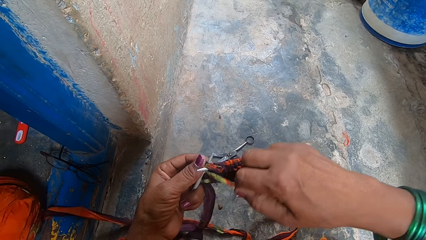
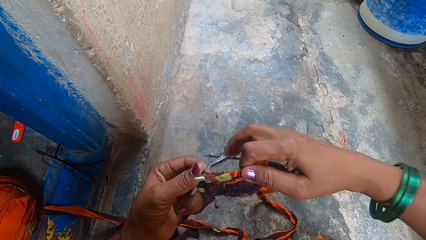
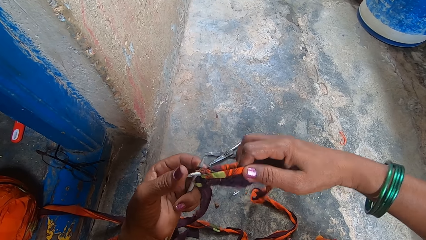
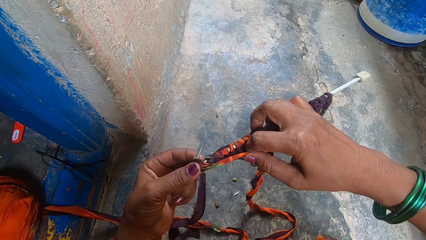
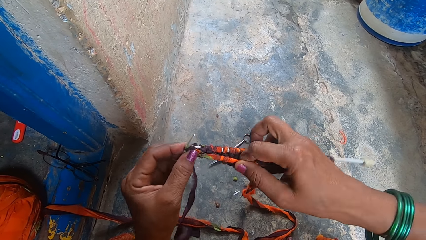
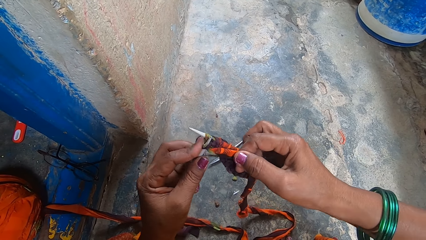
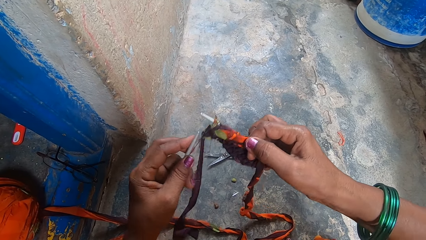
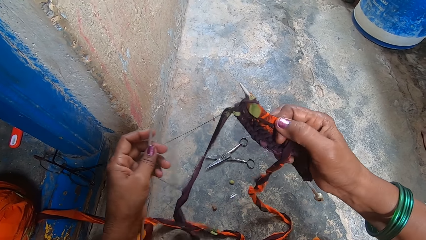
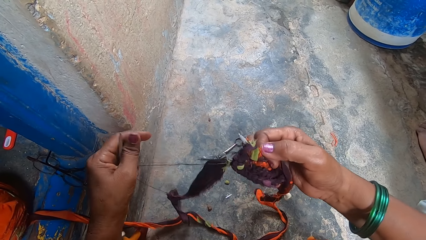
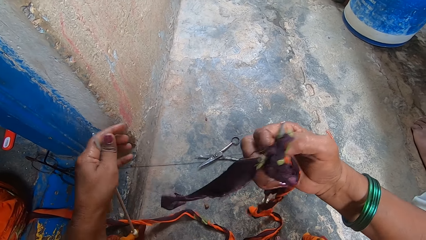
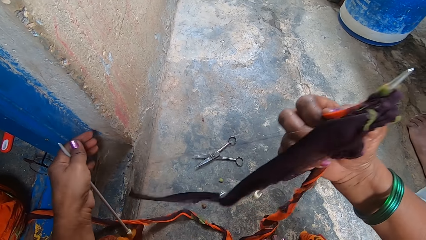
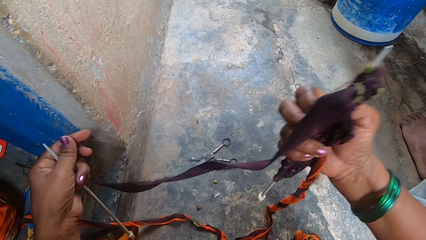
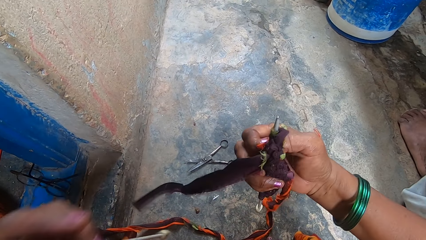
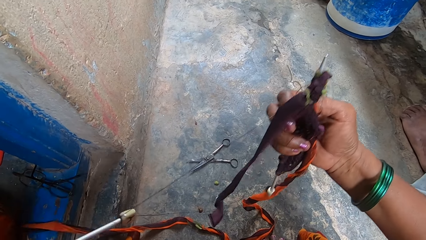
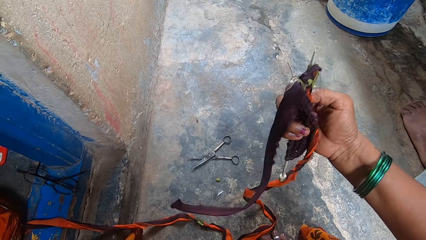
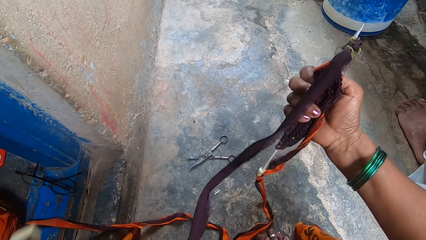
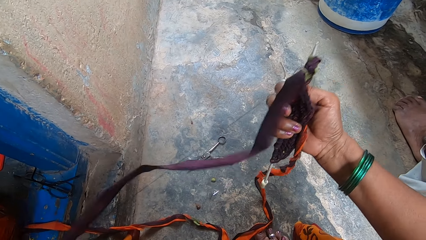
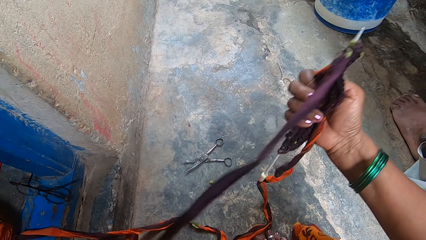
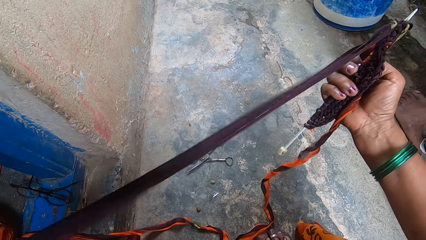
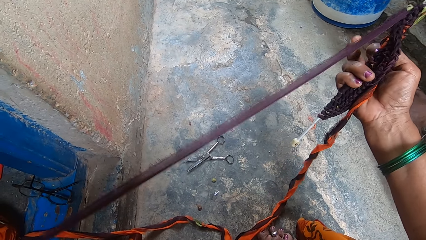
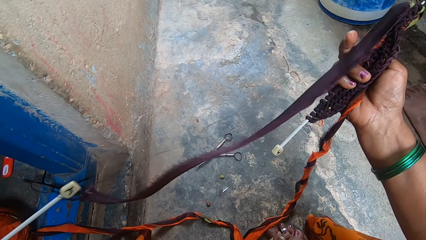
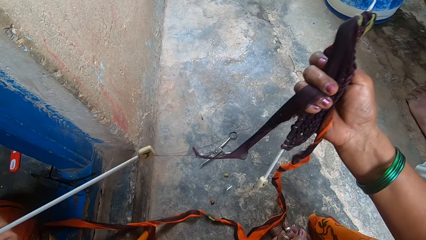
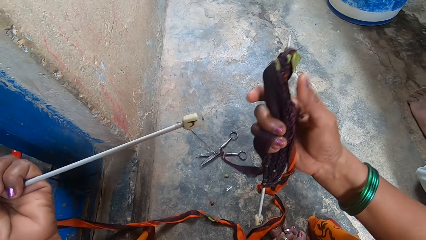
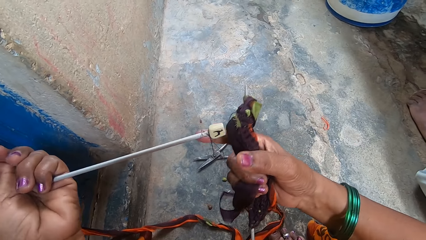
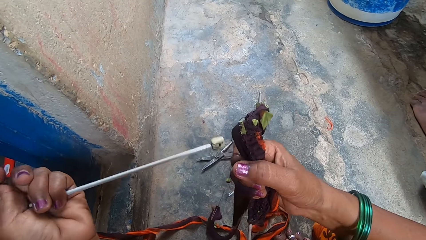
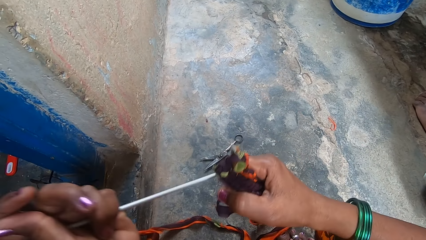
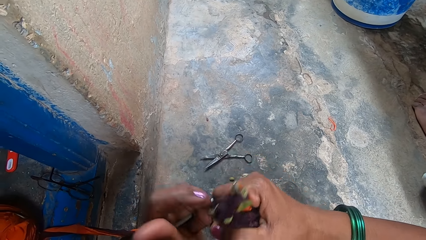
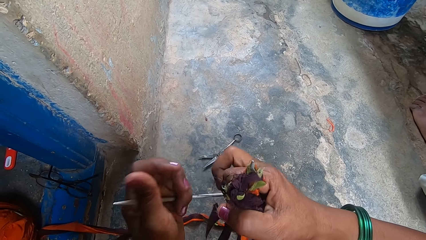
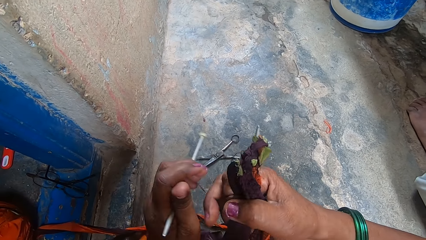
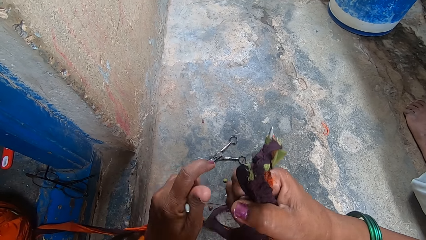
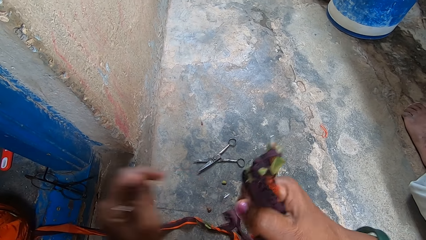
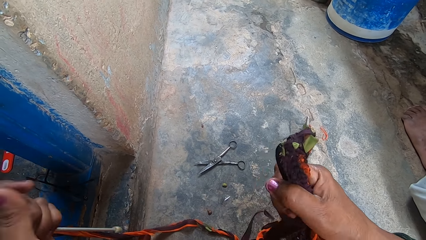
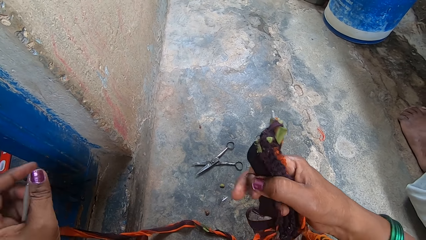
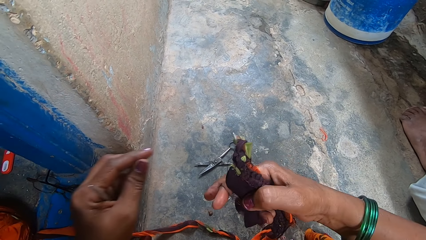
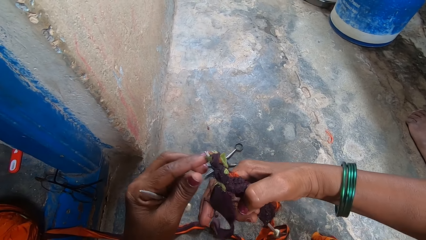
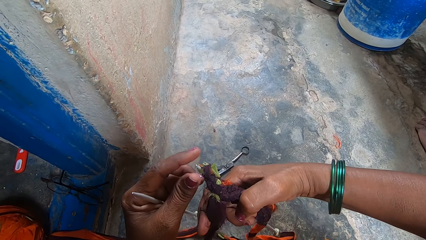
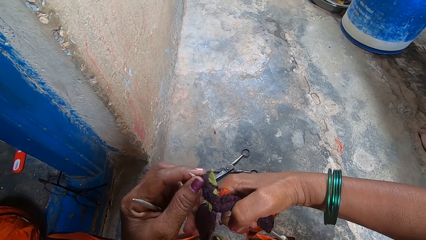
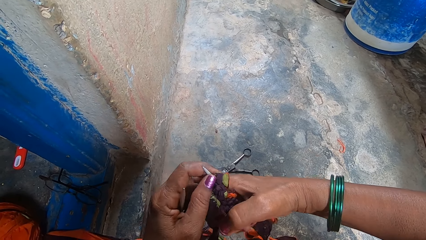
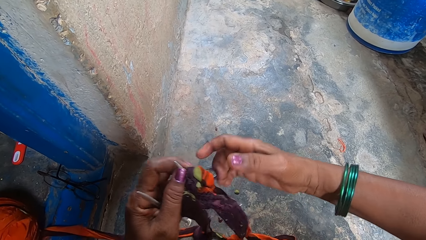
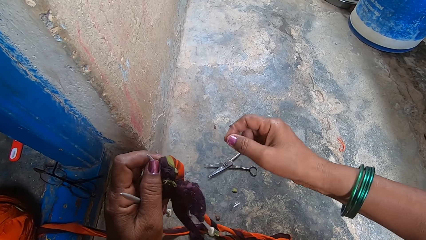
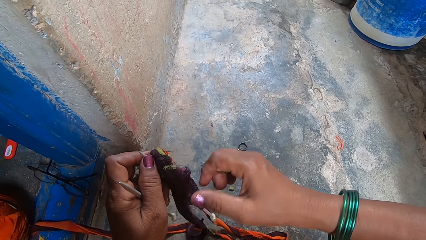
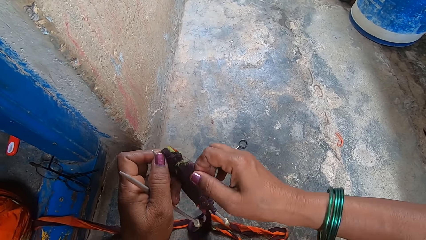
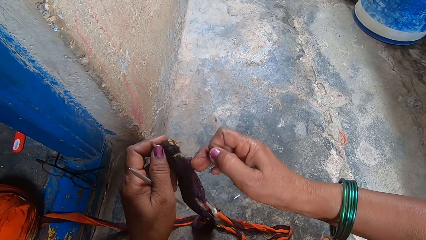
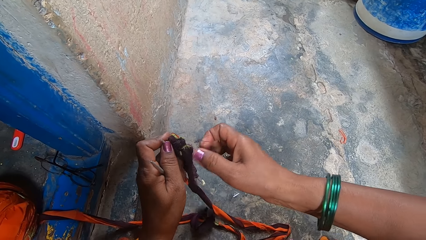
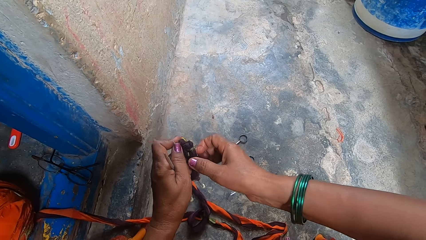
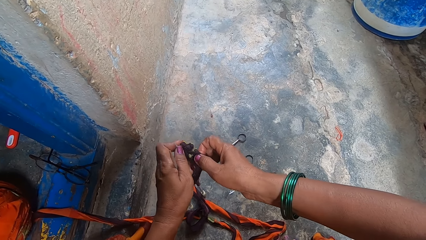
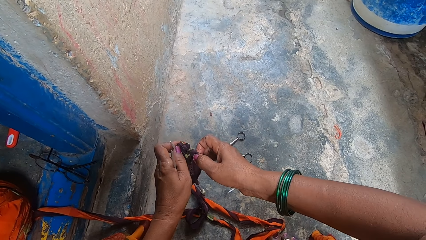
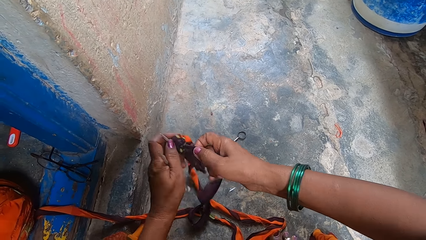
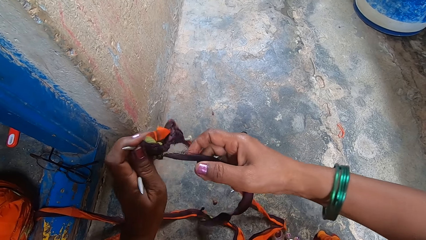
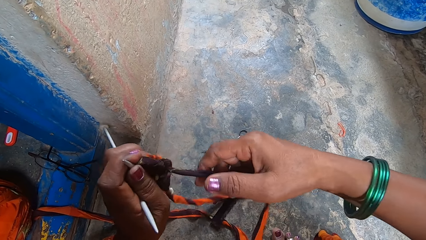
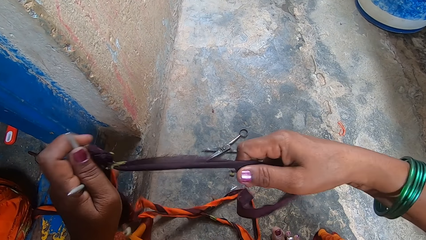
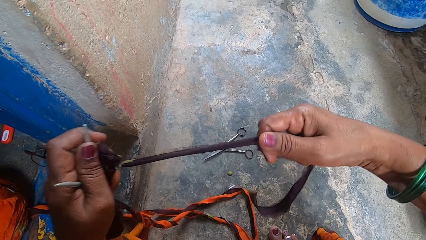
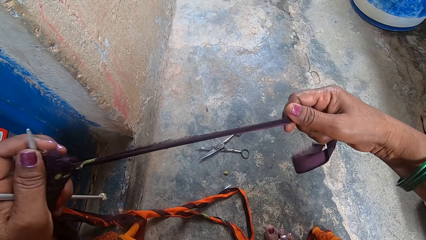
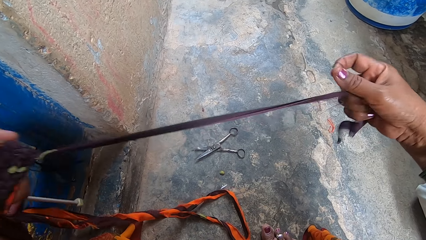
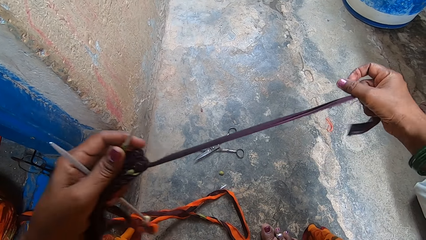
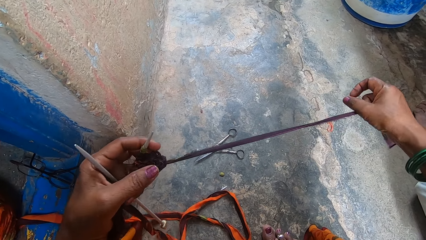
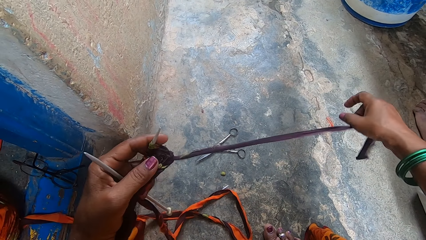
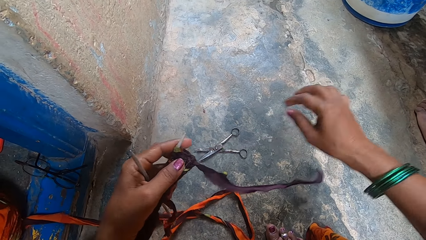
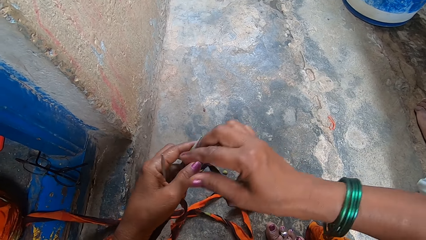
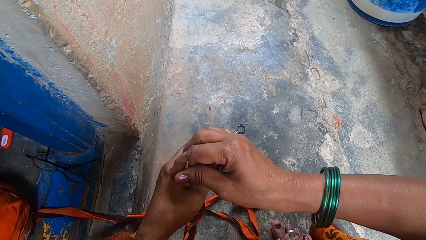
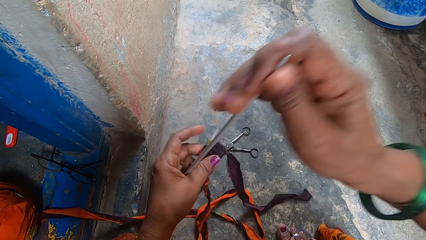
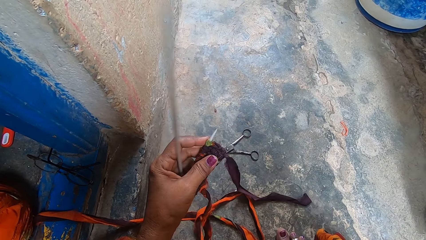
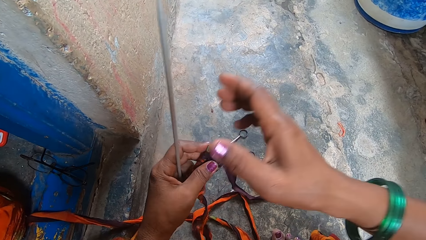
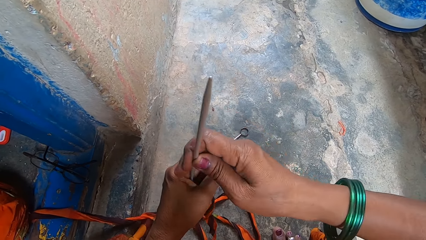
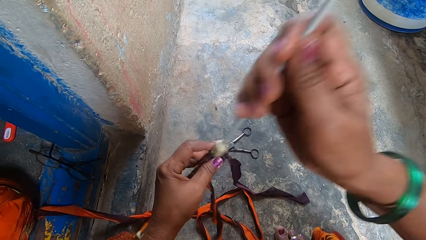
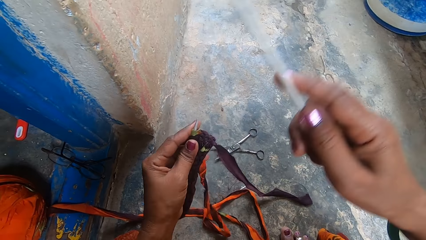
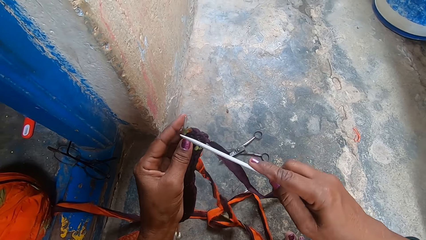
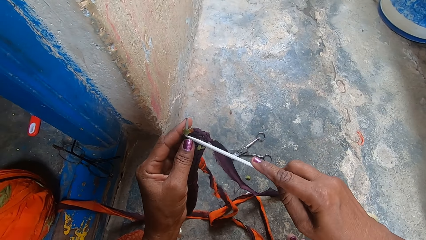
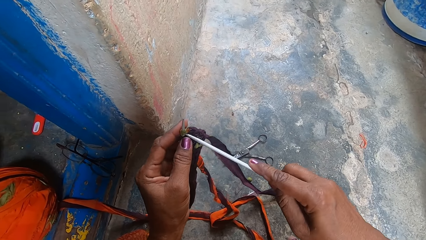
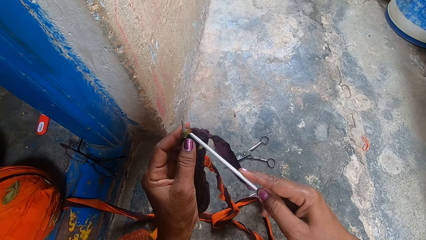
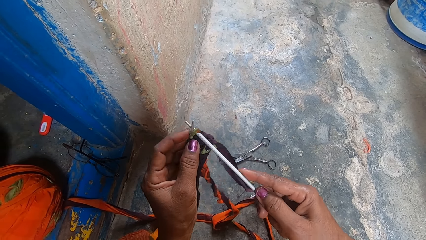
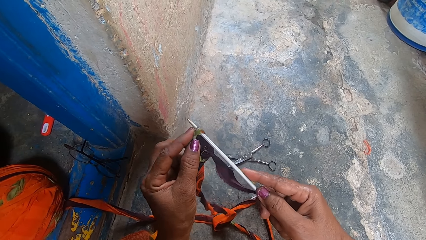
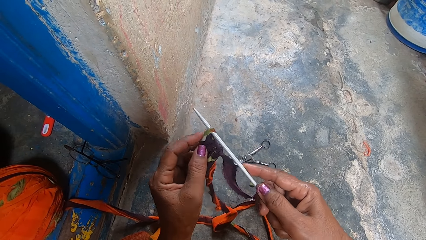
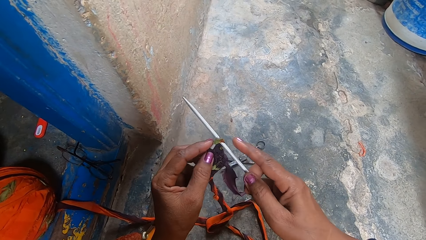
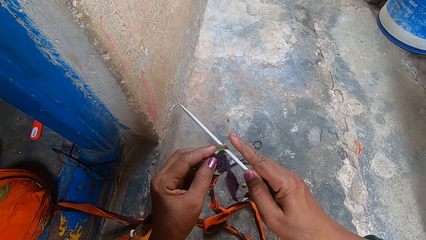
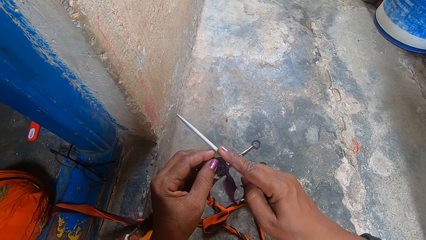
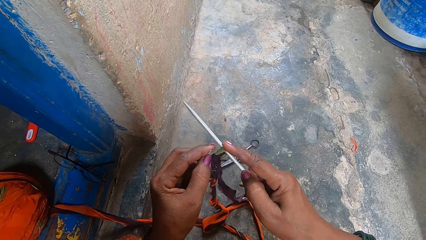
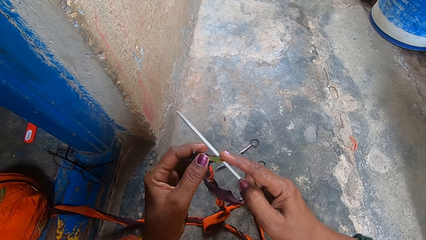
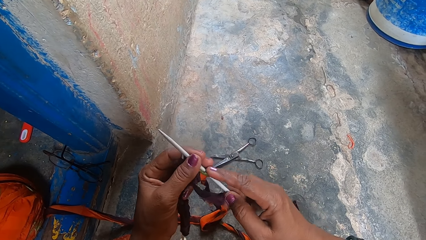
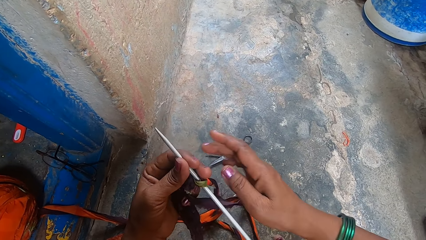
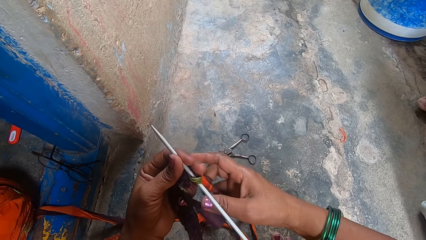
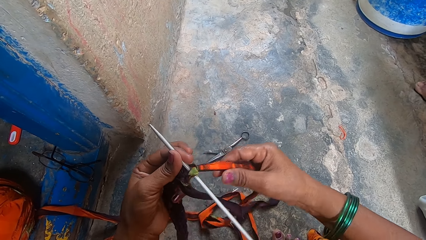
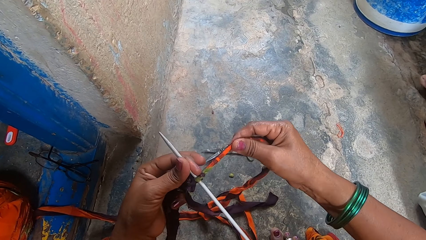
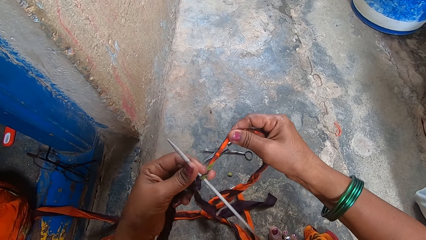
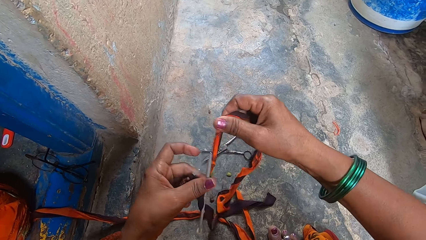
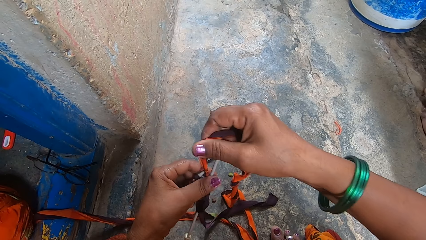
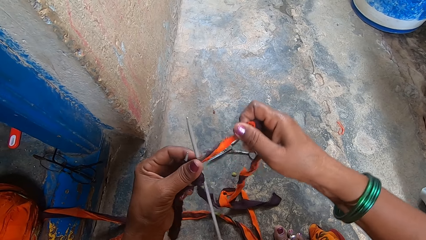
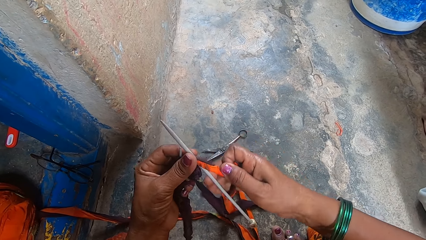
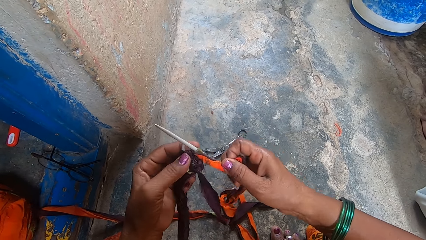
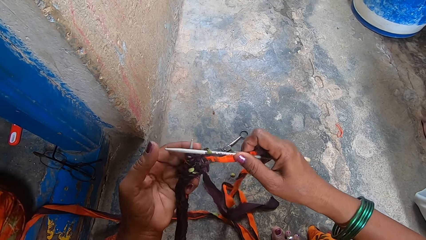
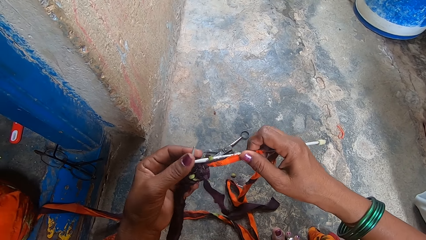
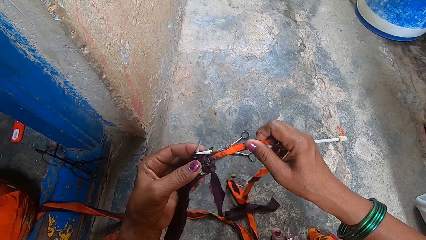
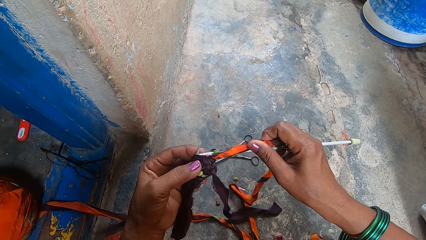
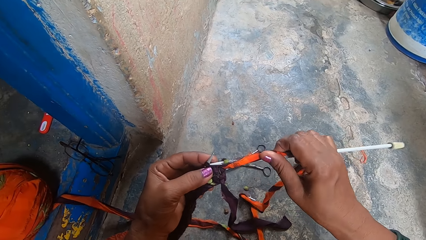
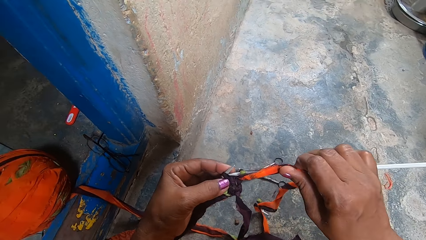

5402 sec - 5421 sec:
The camera wearer pulls a thread from the fabric yarn from the left knitting needle. He pulls the fabric along the needle. He removes the thread and fabric off the needle. He pulls the fabric along the needle. He takes one of the crochet needles with his right hand. He fixes the needle into the fabric. He crochets the fabric with the crochet needle.
